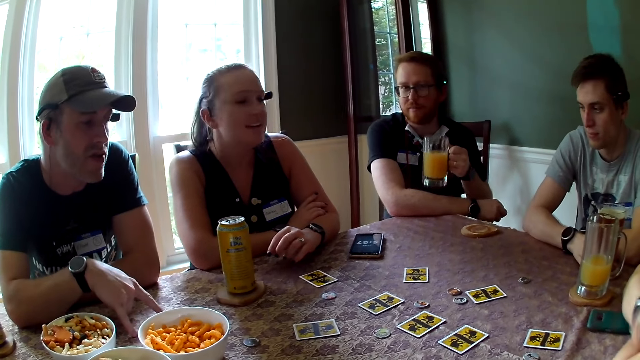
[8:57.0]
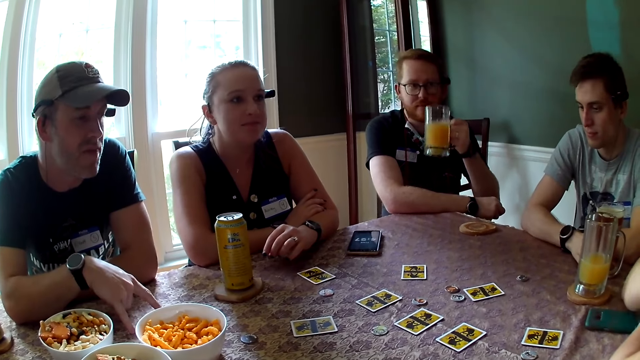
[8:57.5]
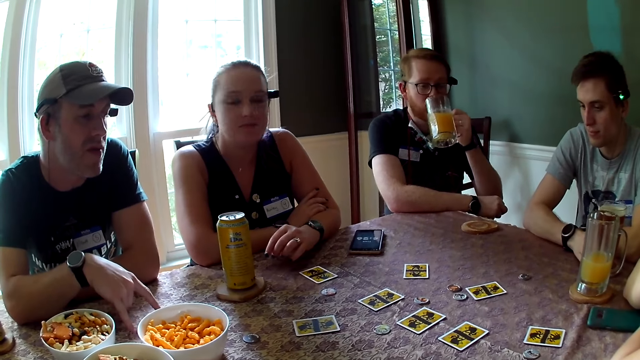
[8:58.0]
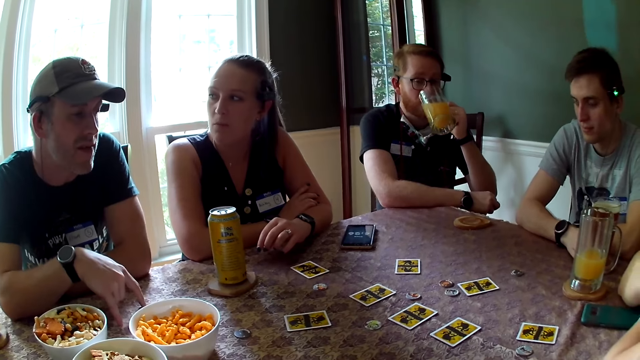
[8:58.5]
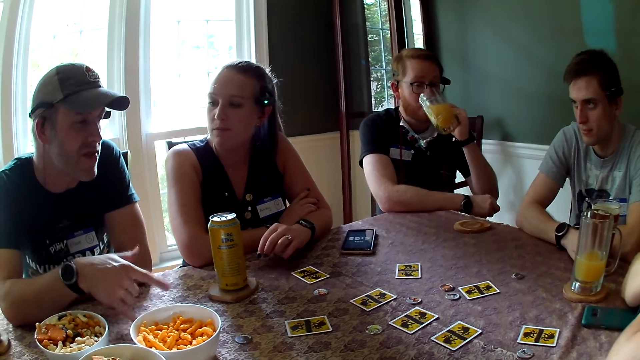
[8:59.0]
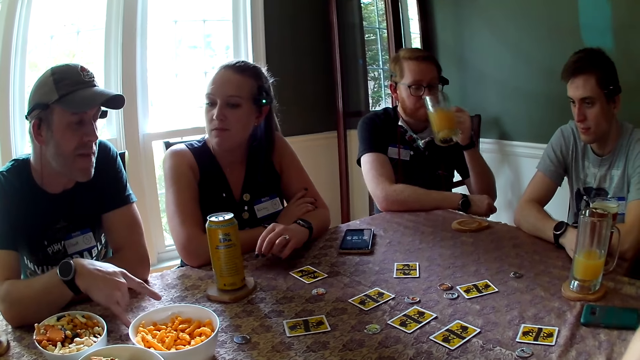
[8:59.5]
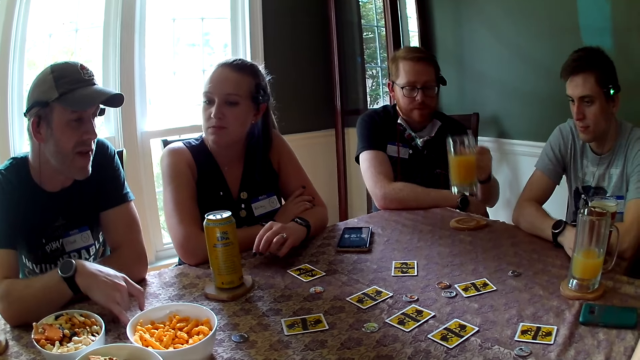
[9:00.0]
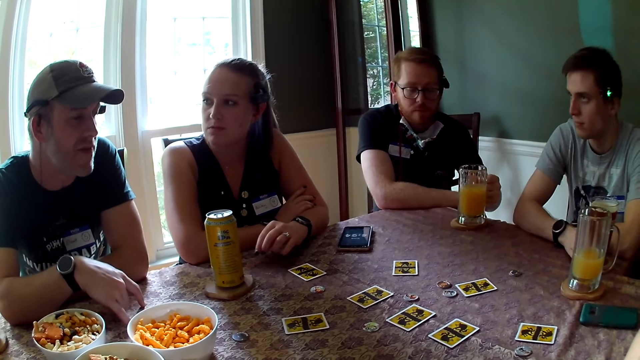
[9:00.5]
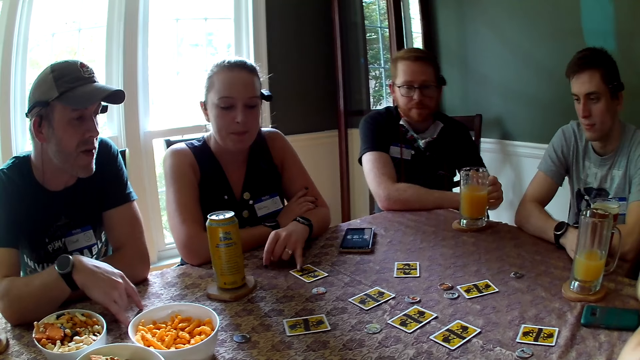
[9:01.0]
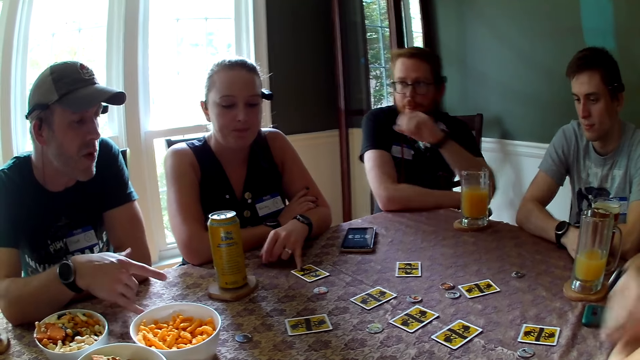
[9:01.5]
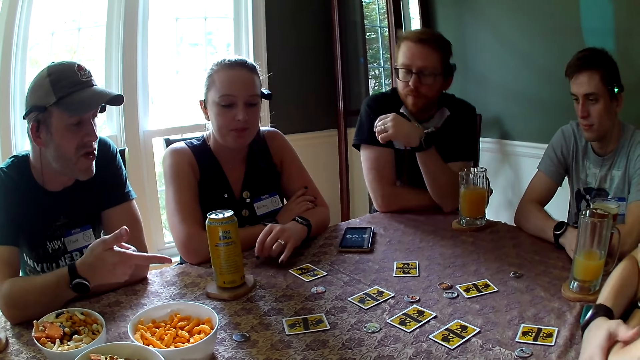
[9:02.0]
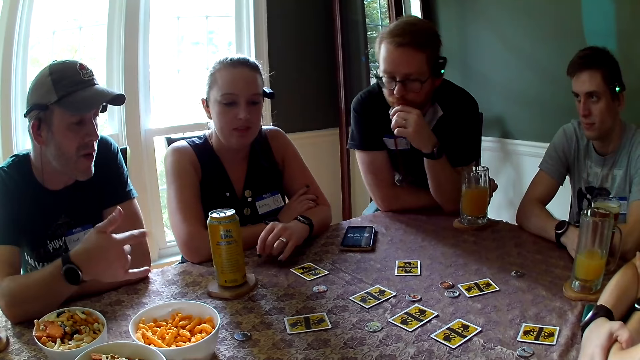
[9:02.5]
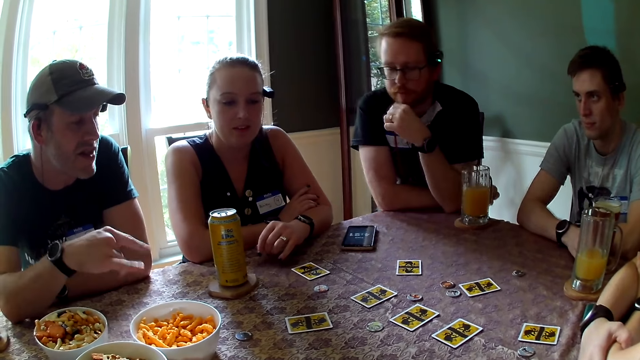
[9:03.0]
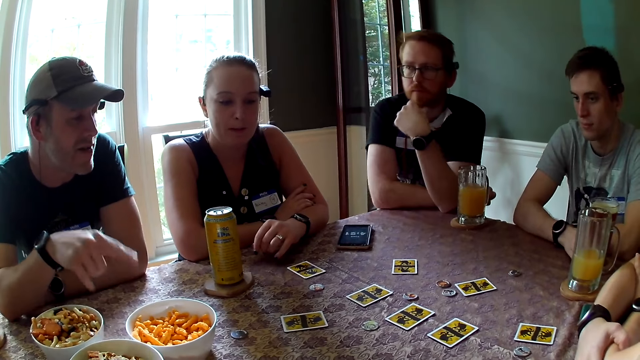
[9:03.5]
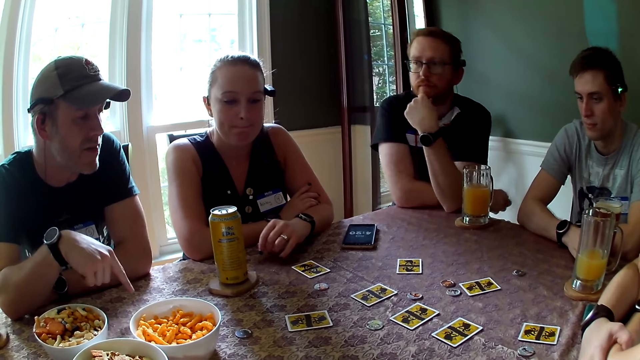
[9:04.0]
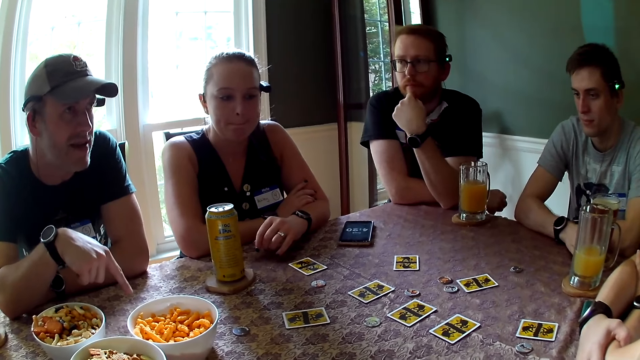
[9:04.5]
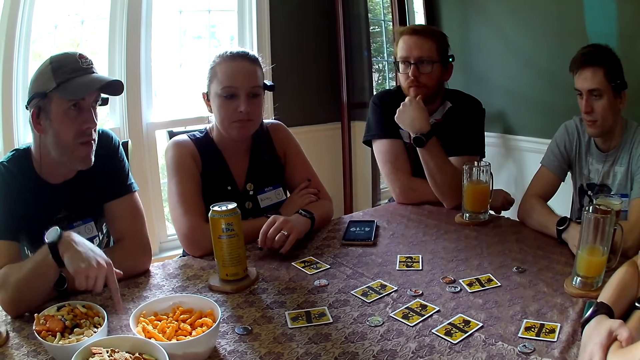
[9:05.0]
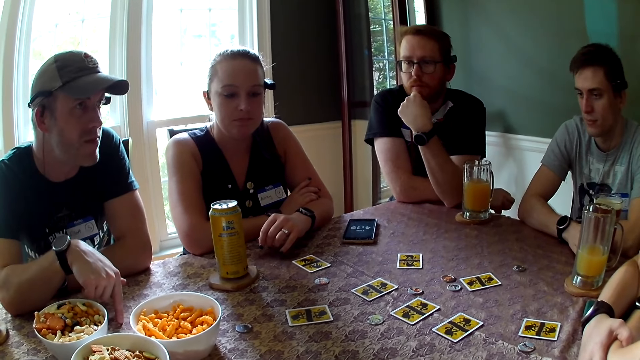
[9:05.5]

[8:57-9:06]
A man talks with the camera wearer. Another man drinks from the cup in his left hand. A lady talks with the first man. The other man drops the cup in his left hand on the coaster and adjusts himself on the chair at the table. The first man talks.

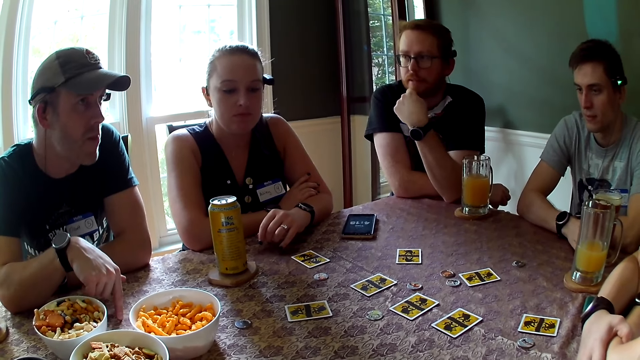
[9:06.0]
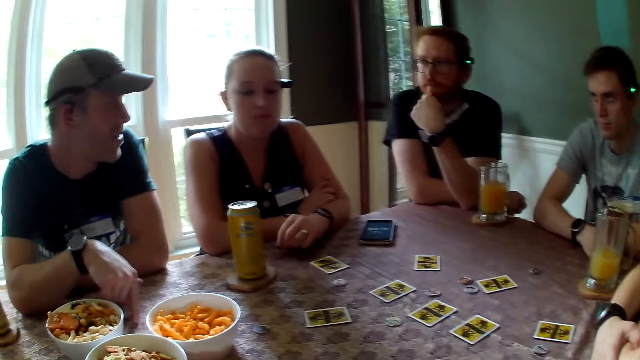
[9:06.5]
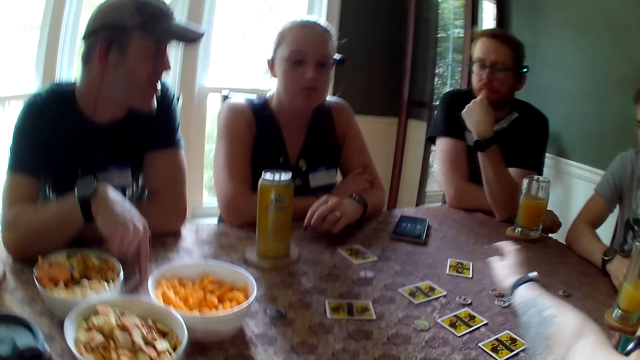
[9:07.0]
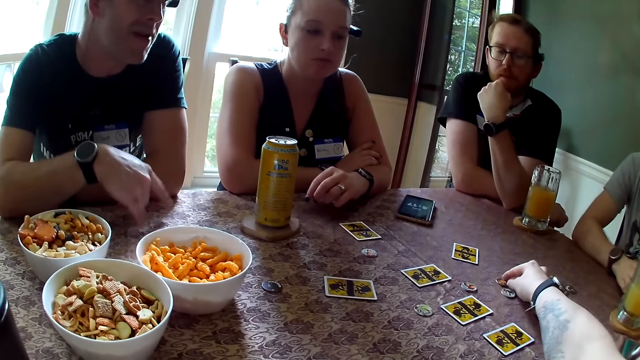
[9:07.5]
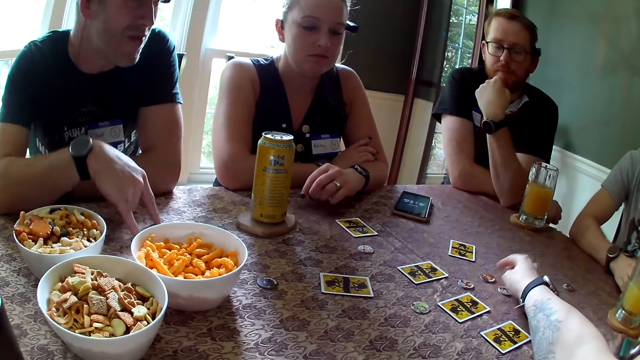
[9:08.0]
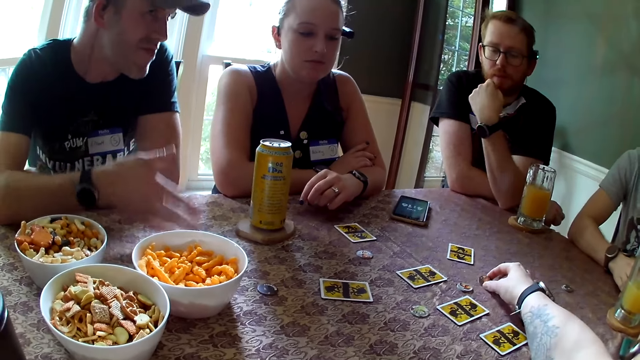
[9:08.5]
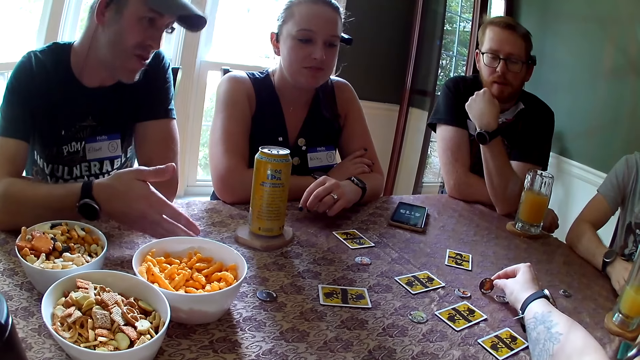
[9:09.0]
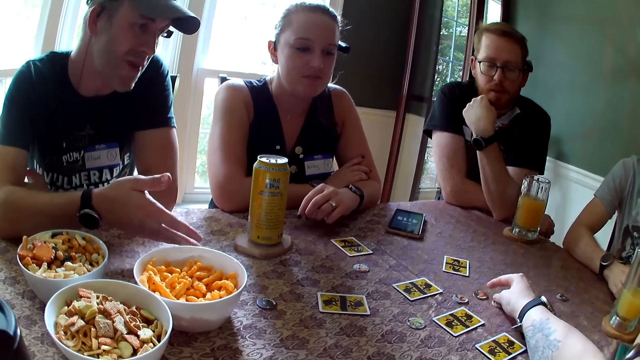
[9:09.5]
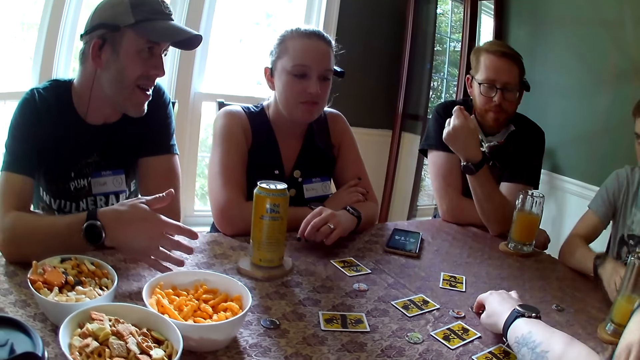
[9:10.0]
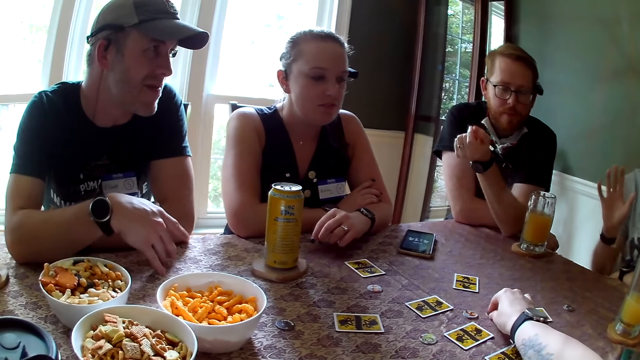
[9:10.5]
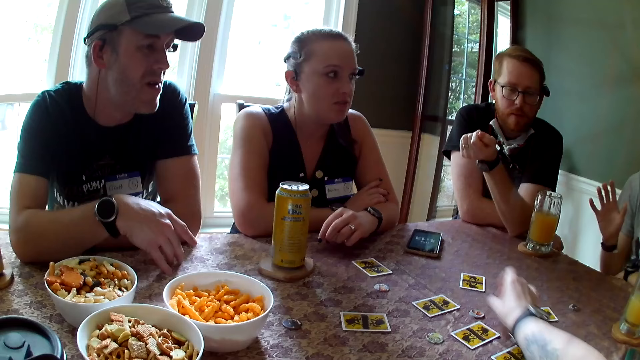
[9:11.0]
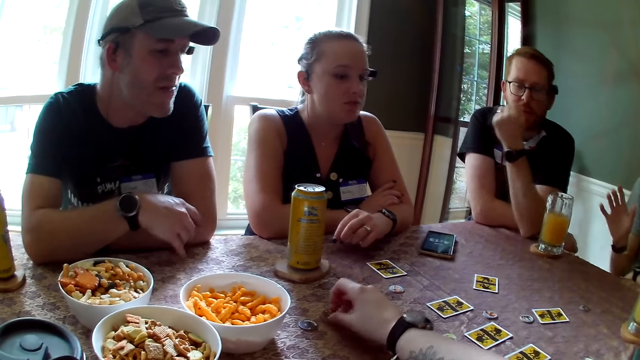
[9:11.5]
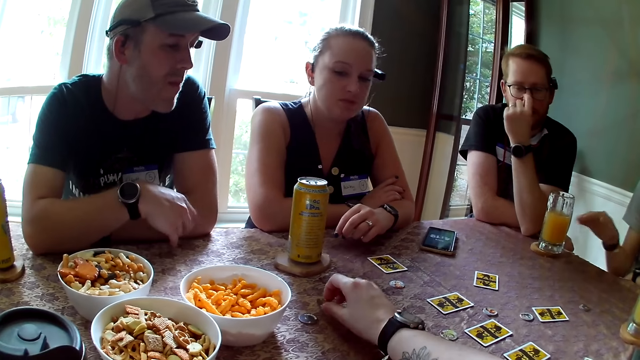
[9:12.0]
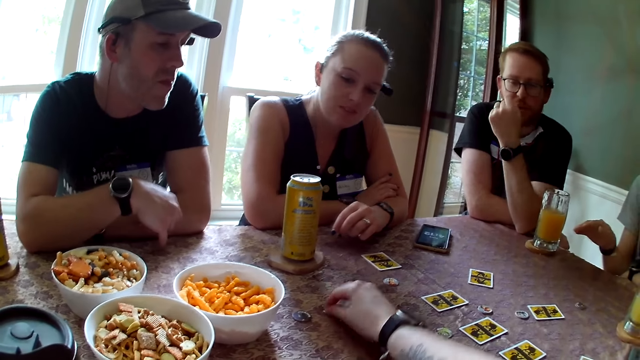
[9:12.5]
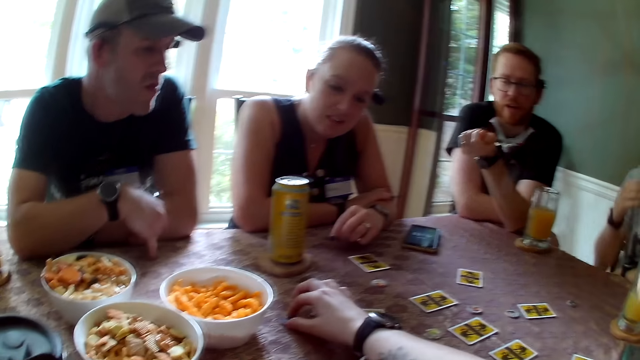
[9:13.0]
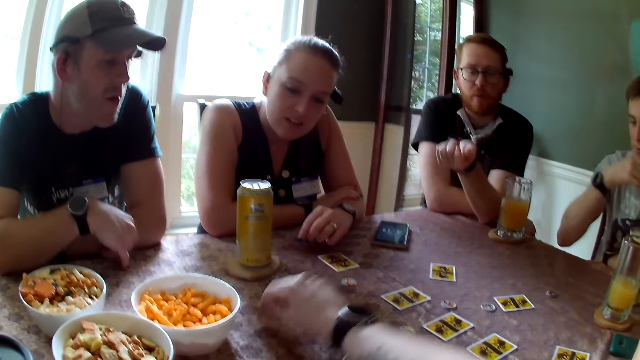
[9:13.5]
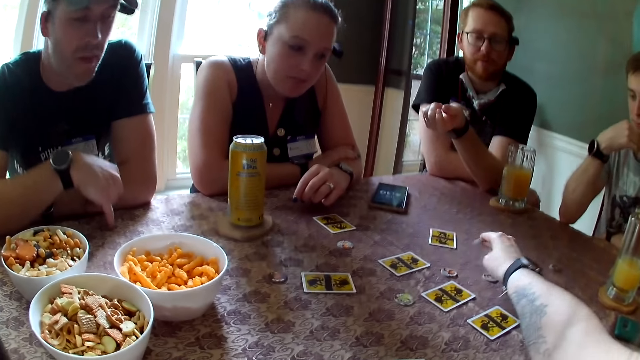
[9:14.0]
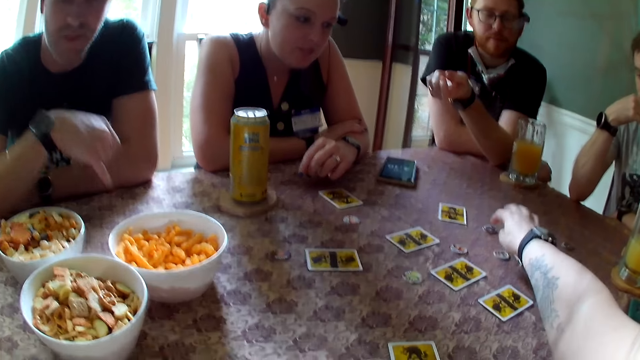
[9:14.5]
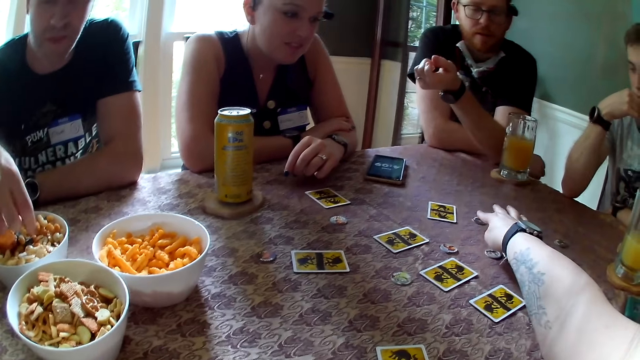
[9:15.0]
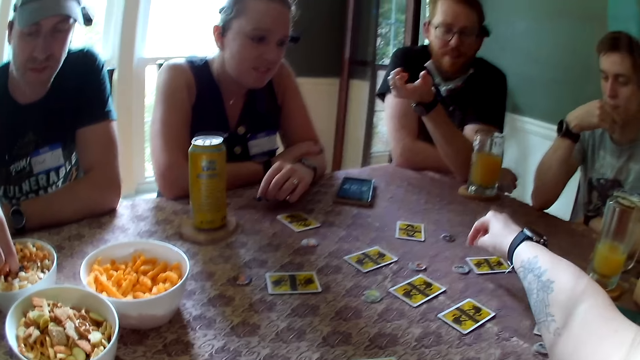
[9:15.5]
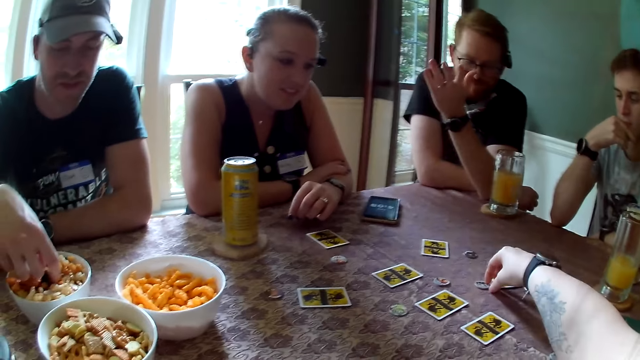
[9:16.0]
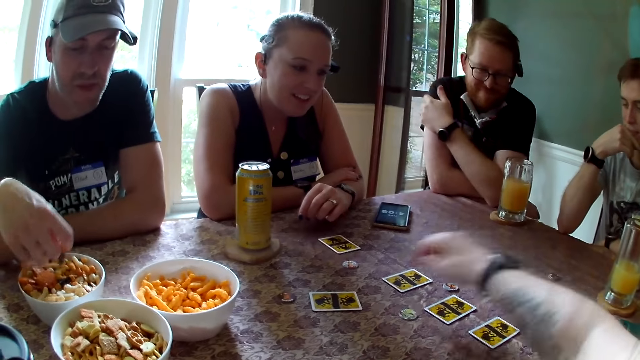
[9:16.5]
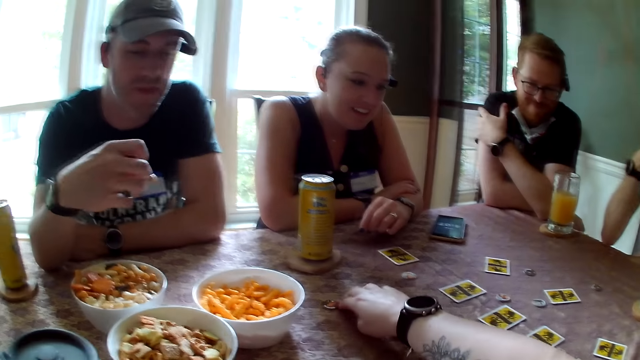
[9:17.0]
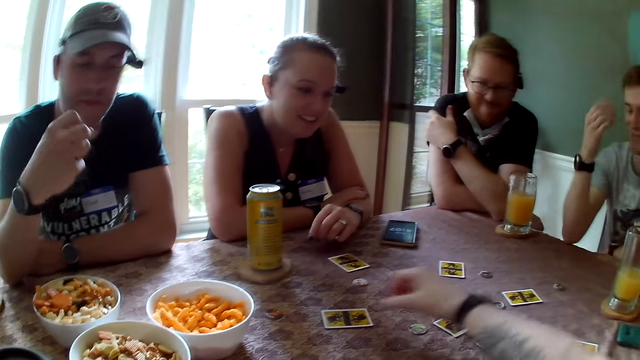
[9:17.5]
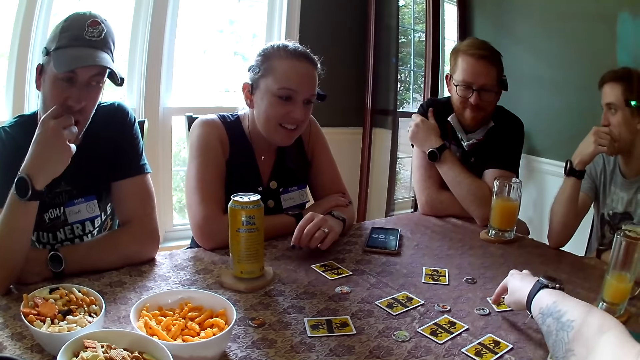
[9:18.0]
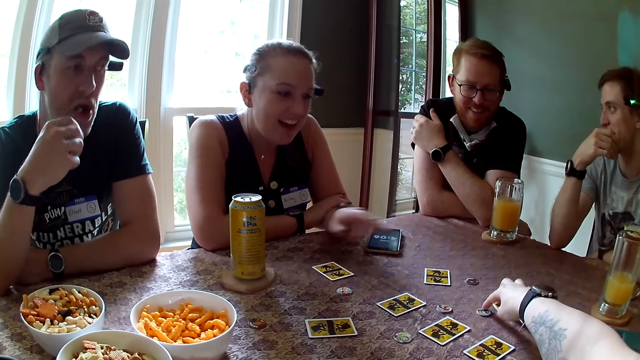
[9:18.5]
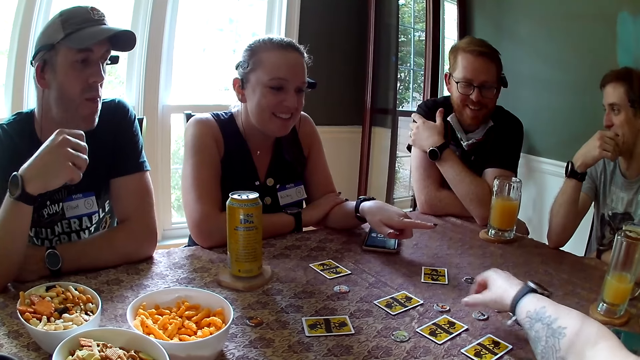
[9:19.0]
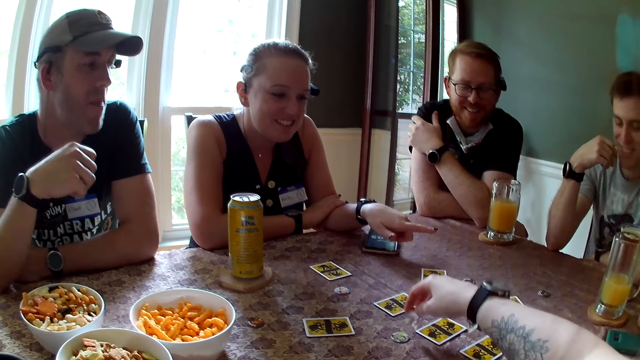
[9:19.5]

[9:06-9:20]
The camera wearer adjusts the chips on the table with her right hand. She picks up the card. A man talks. Another man gestures with his right hand. The camera wearer plays the one night werewolf. She plays it again. Another man picks cheese puffs from the bowl on the table with his right hand. He picks cookies from a bowl on the table with his right hand. The camera wearer pulls the dice. Another man folds his hand. The man with the cookies eats the cookies in his right hand. A woman interacts with the camera wearer and the people at the table. The woman points.
